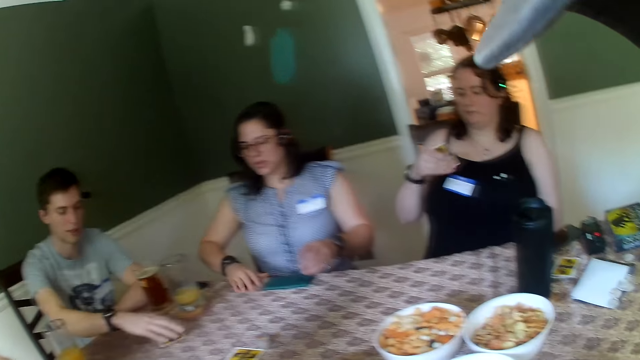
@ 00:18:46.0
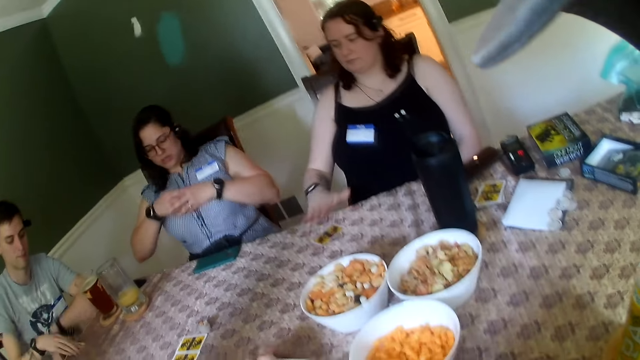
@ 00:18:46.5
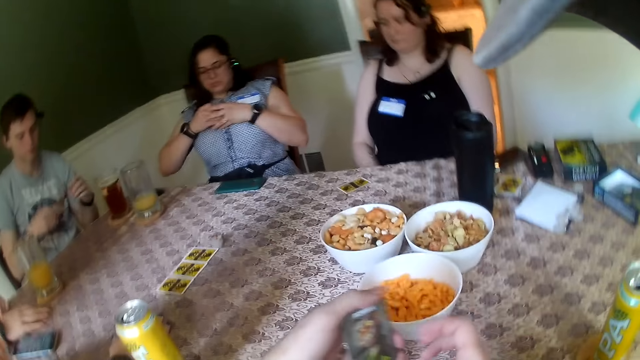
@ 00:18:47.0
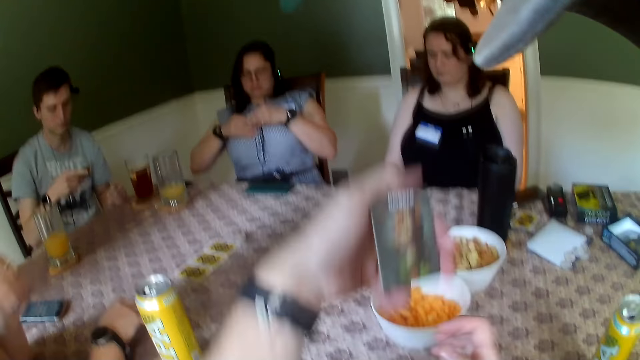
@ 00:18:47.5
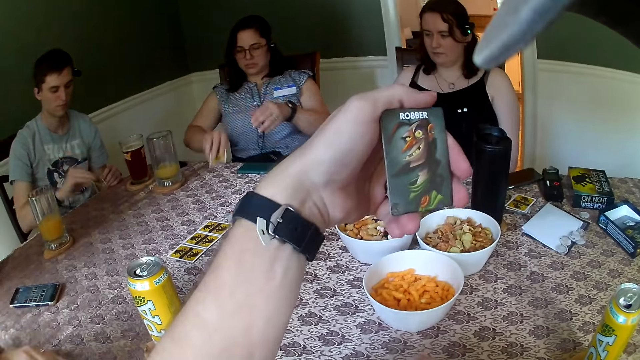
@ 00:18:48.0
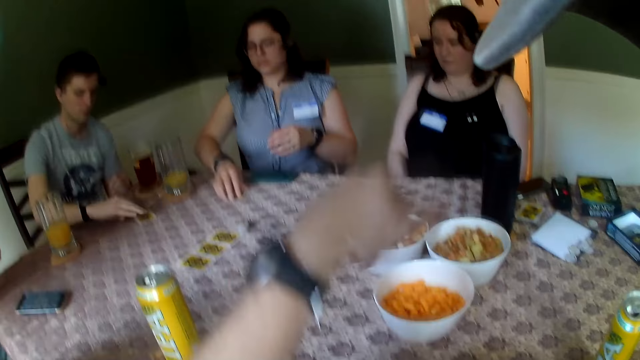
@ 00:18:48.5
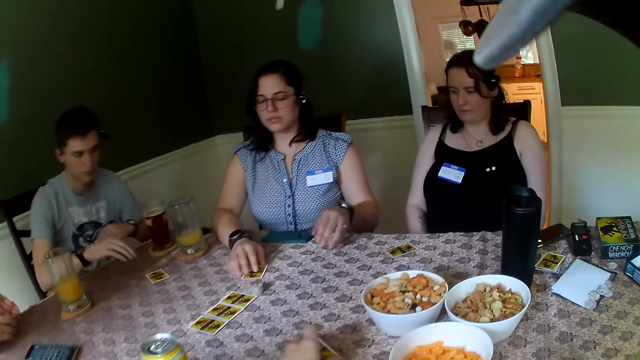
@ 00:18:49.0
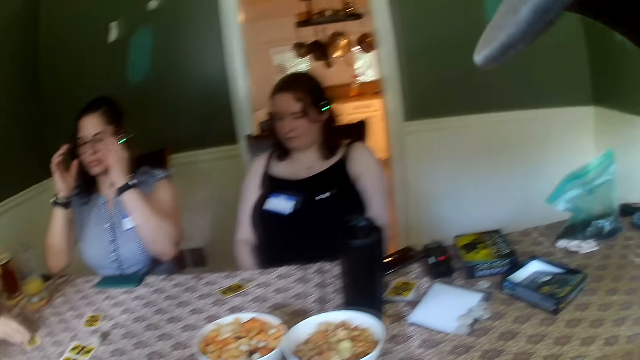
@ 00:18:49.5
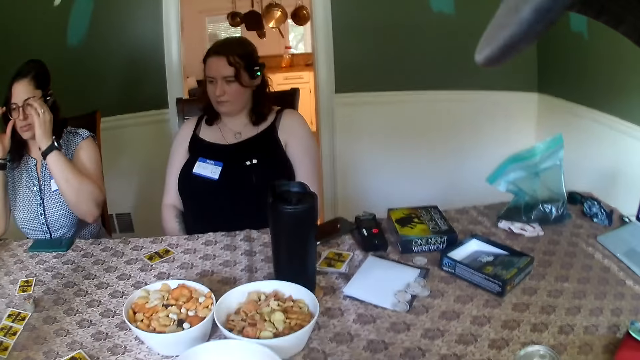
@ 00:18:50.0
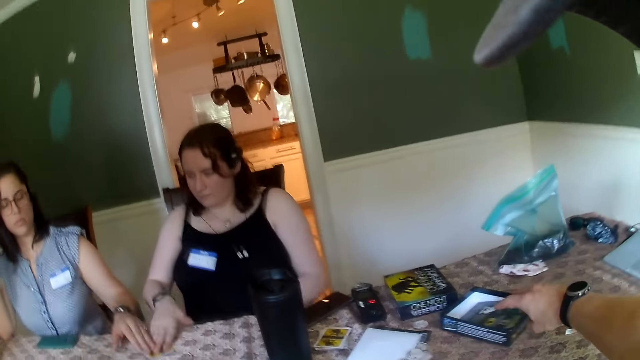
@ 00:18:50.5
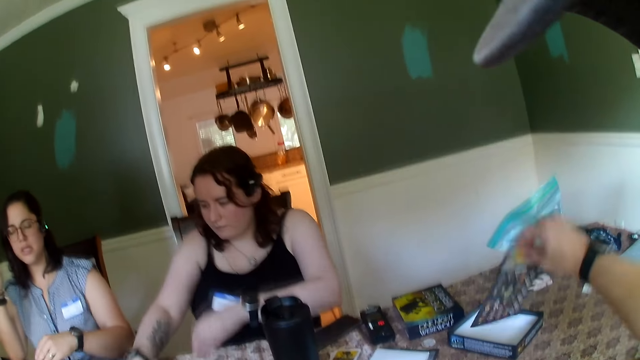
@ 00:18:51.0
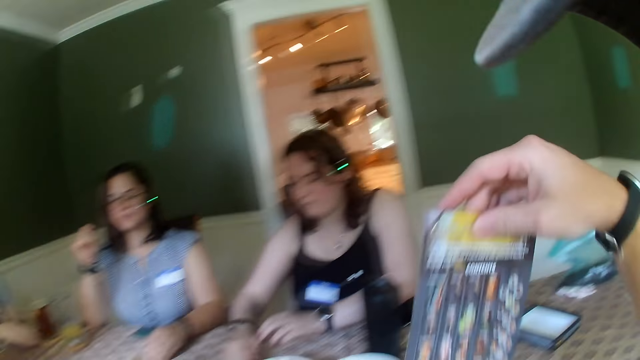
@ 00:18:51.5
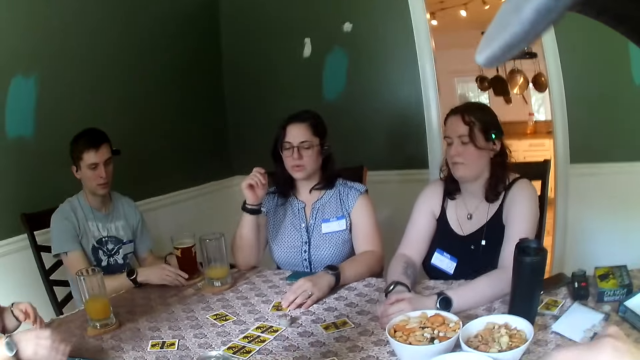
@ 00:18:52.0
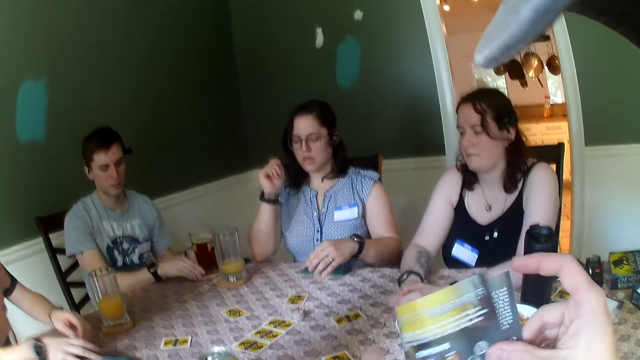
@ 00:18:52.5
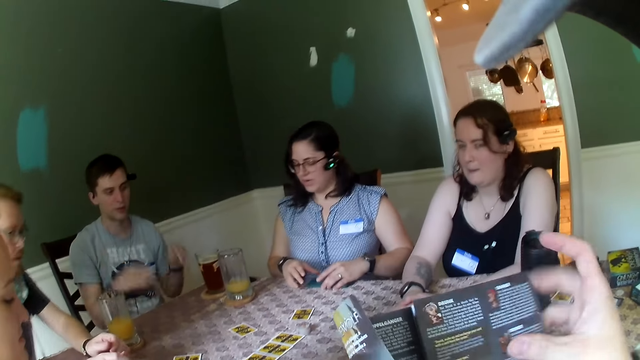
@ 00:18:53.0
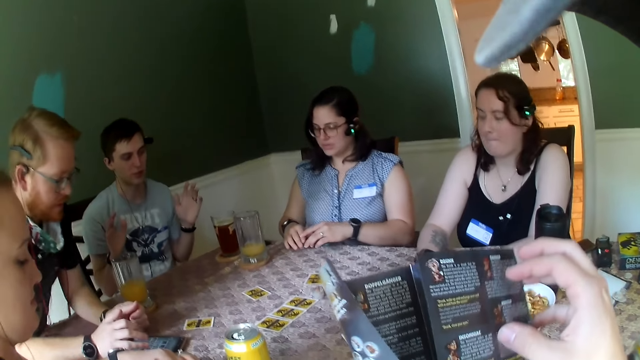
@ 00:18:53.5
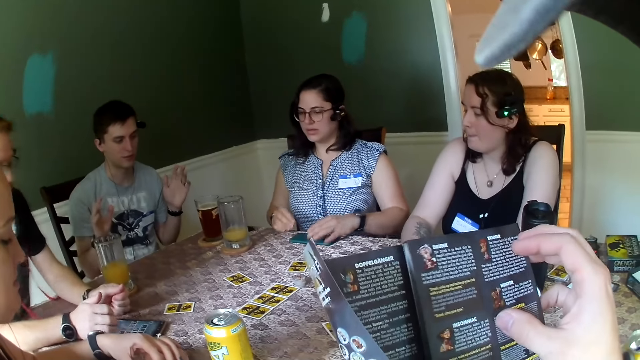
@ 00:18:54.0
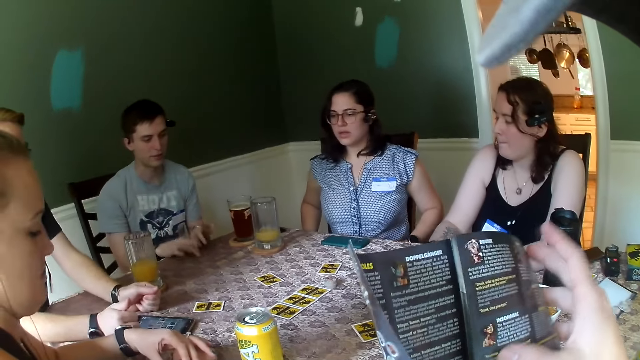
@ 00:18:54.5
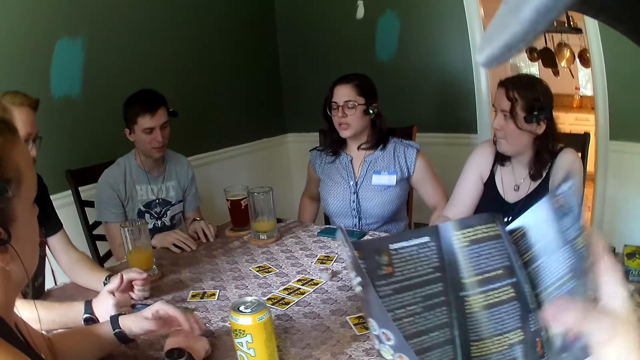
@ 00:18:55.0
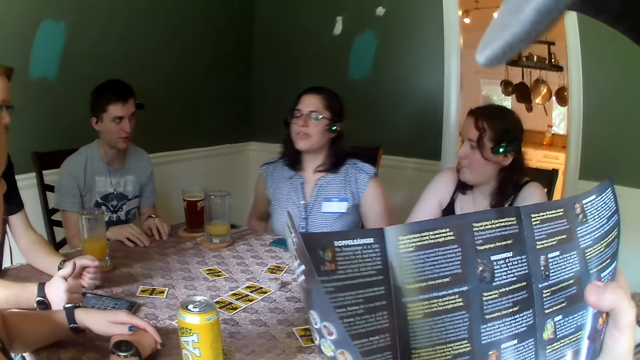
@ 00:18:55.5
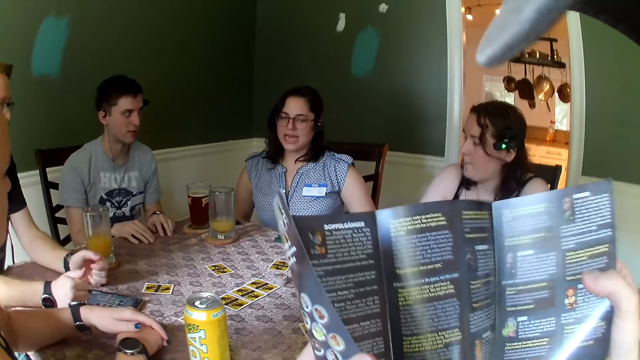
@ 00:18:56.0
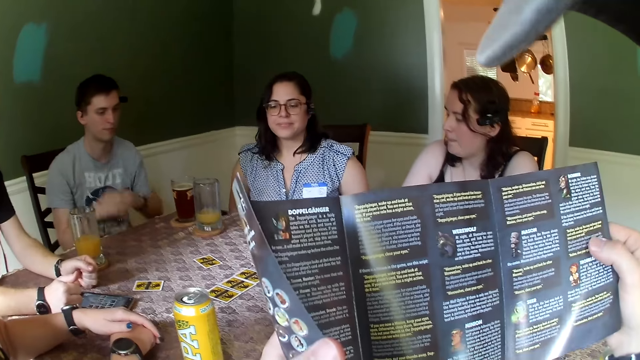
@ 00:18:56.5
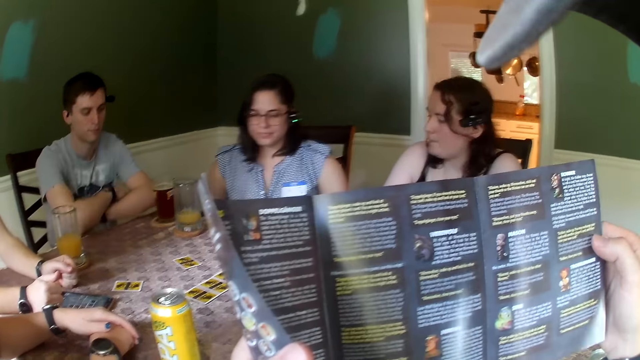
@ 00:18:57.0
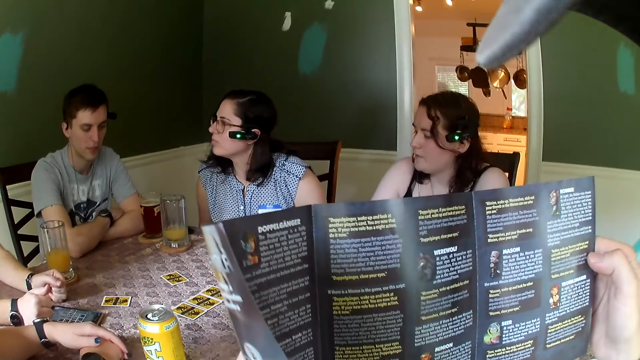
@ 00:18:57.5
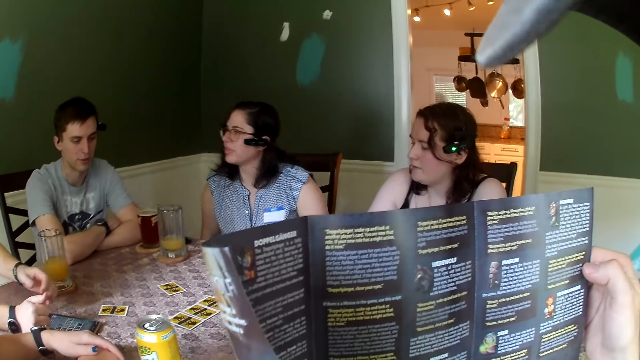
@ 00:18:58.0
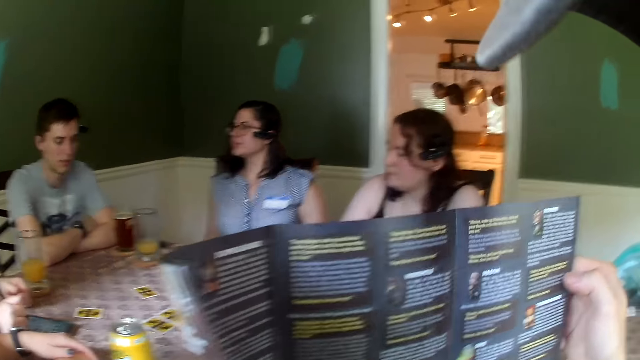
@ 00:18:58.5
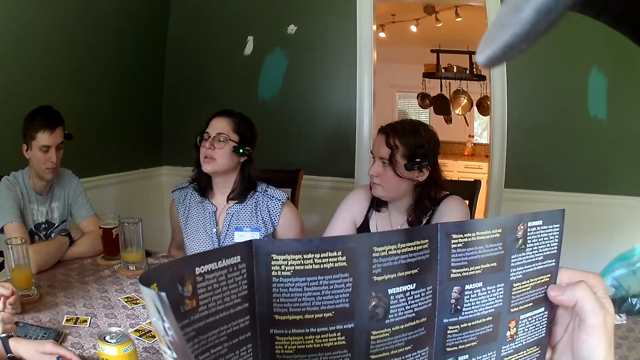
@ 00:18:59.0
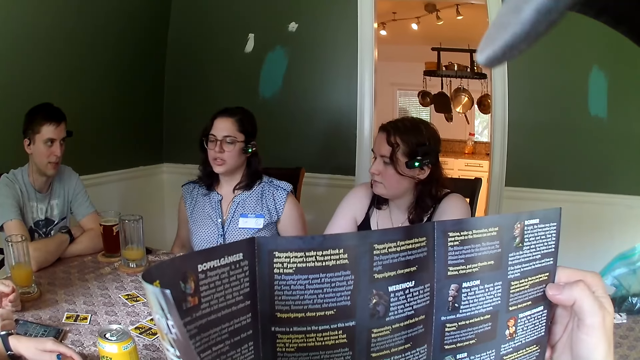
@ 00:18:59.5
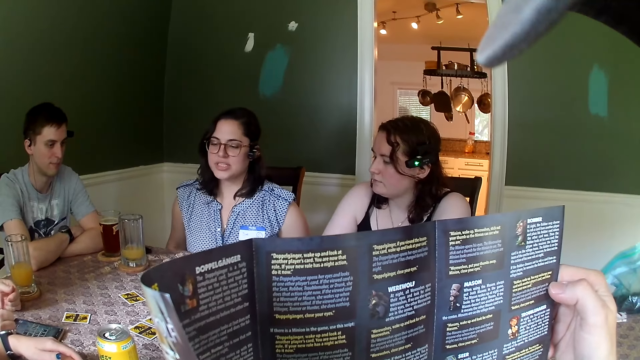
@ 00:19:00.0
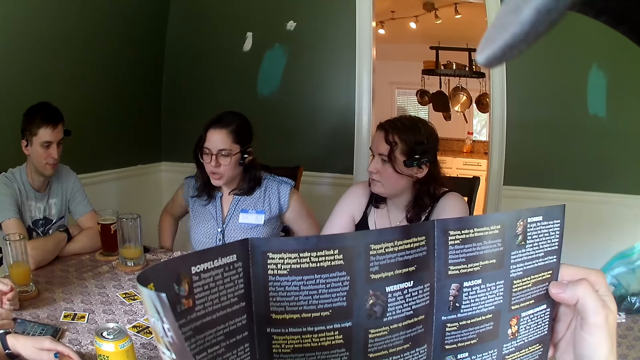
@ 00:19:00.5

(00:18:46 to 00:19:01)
A woman picks up the card on the table with her right hand. A man picks up the card on the table with his right hand. Another woman drops the card on the table. The camera wearer picks up a card on the table with his left hand. He checks the card. The first woman drops the card on the table. The man drops the card on the table. The camera wearer drops the card on the table. He moves cards on the table. The first woman touches a pair of glasses on her face with both hands. The second woman moves the card on the table with her right hand. The first woman moves the card on the table with her left hand. The camera wearer picks up a paper or game manual on the carton on the table with his right hand. A third woman plays cards with another man, a third man, the first woman and the second woman. The first man moves the cup on the table with both hands. The camera wearer unfolds the game manual. The first woman moves the phone on the table with both hands. The third woman plays cards with the second man, the third man, the first woman and the second woman. The camera wearer reads the manual. The first man drums on the table with his hands. The third woman converses with the second man, the third man, the first woman and the second woman. The camera wearer reads the manual.

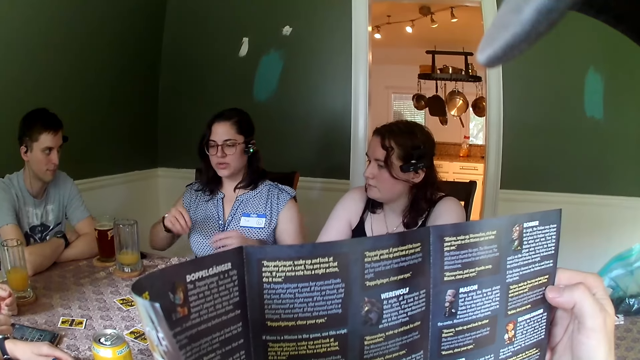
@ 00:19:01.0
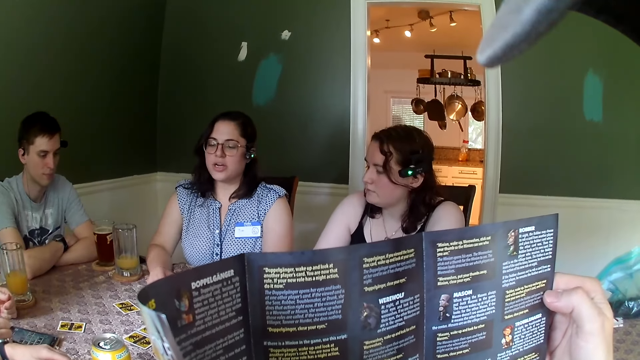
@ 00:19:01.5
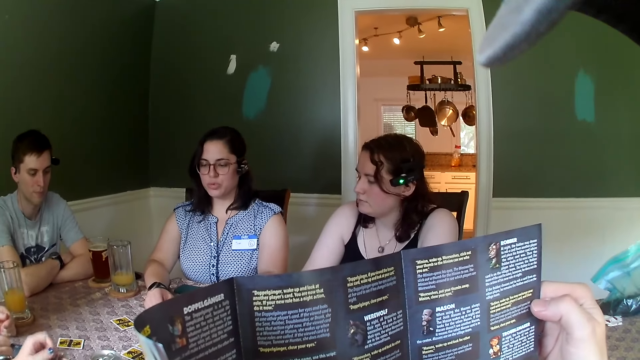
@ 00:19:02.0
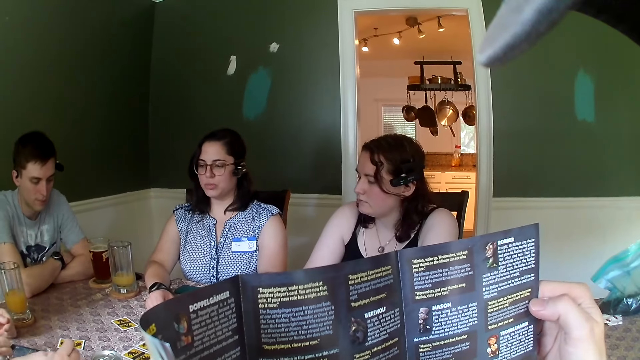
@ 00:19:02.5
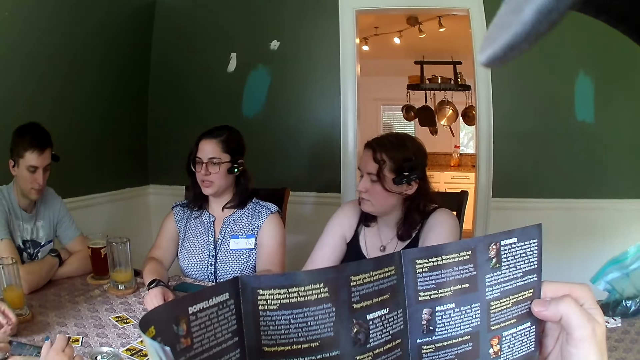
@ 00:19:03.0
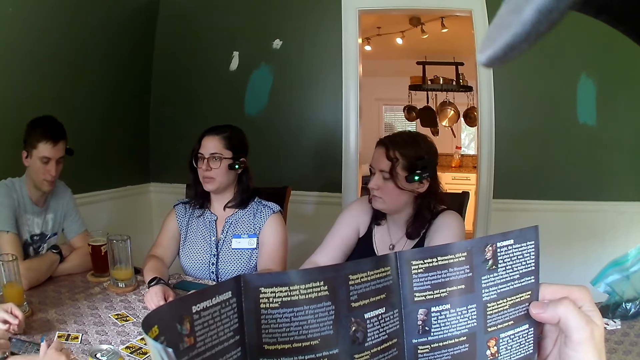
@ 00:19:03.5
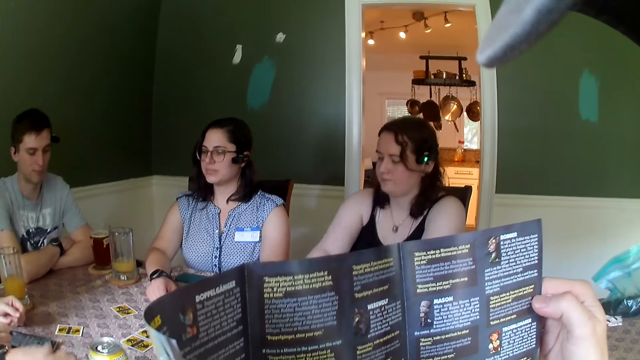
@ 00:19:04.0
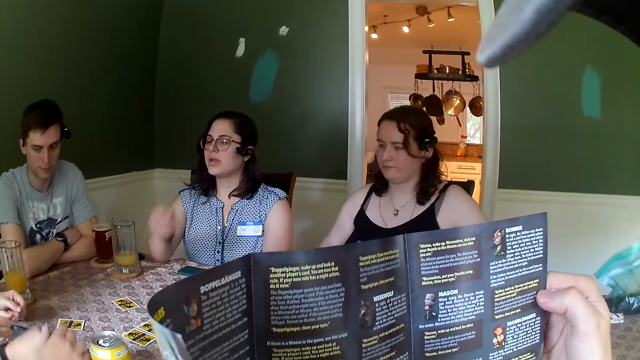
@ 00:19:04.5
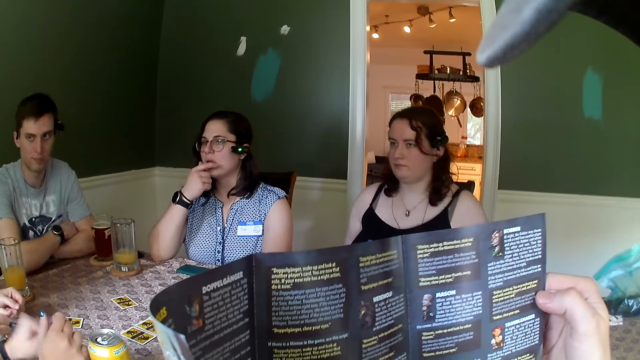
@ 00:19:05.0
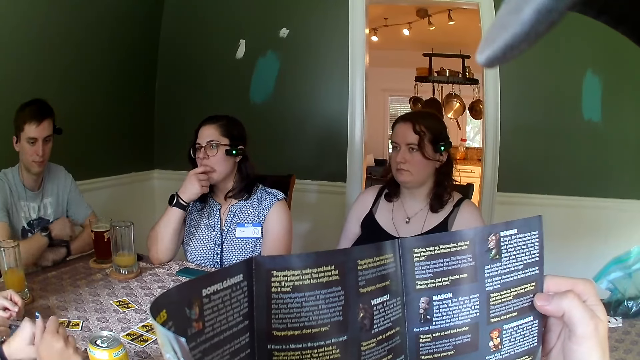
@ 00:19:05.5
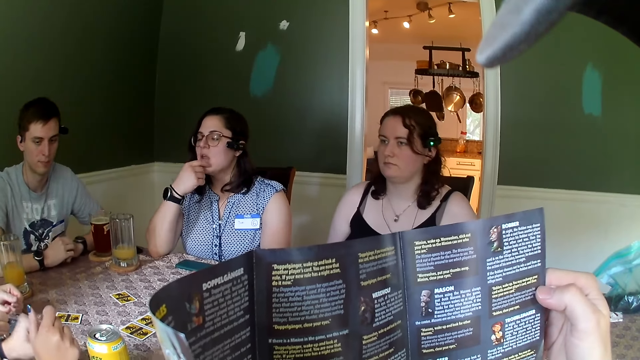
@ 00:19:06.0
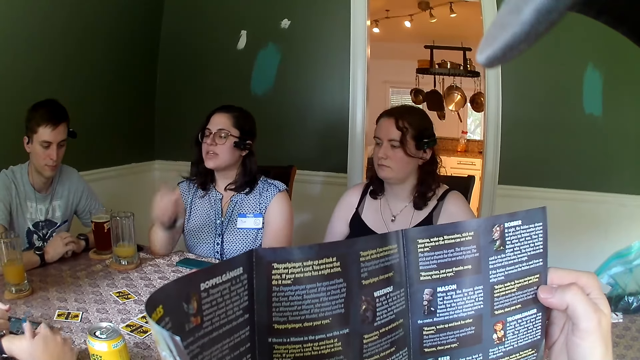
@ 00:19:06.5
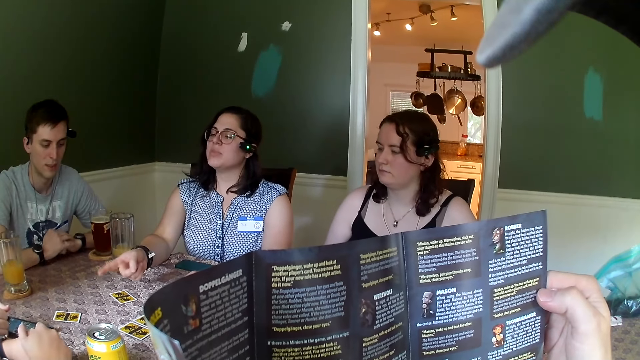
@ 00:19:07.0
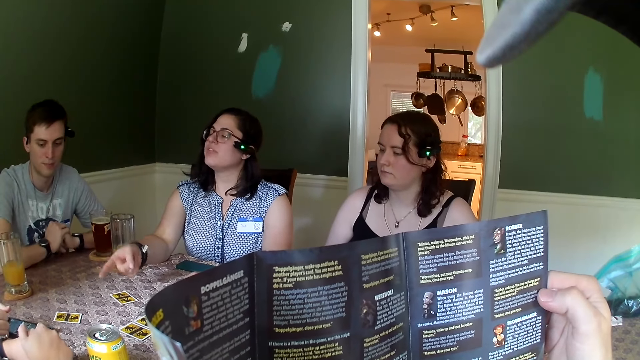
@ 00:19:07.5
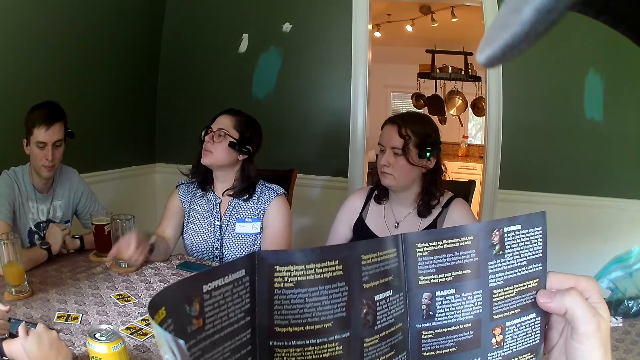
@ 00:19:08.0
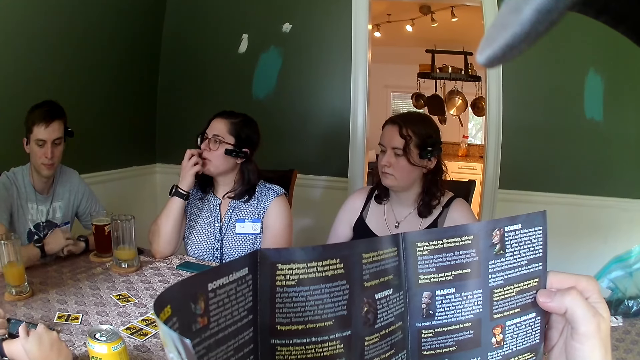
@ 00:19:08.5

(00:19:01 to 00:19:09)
A woman converses with a man, another man, another woman and a third woman. The camera wearer reads the manual. The second woman converses with the first man, the second man, the first woman and the third woman.
